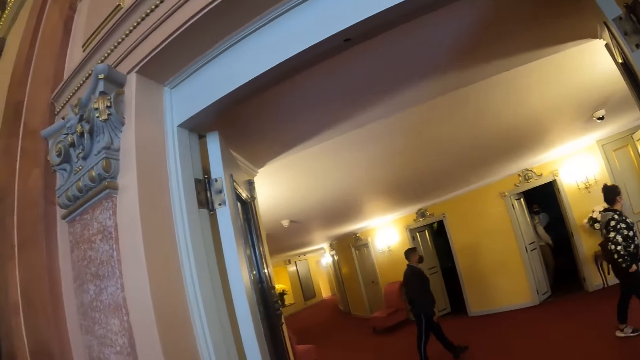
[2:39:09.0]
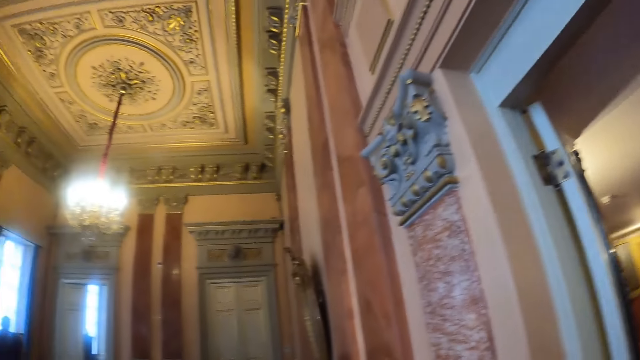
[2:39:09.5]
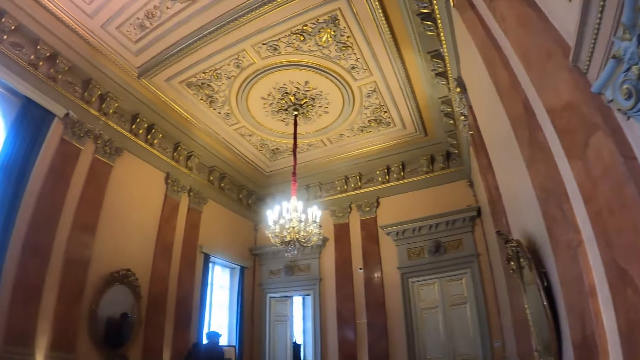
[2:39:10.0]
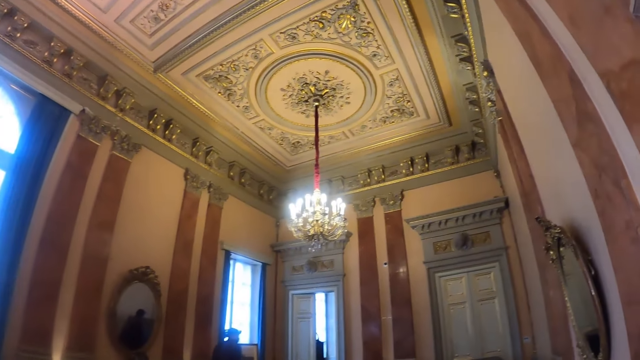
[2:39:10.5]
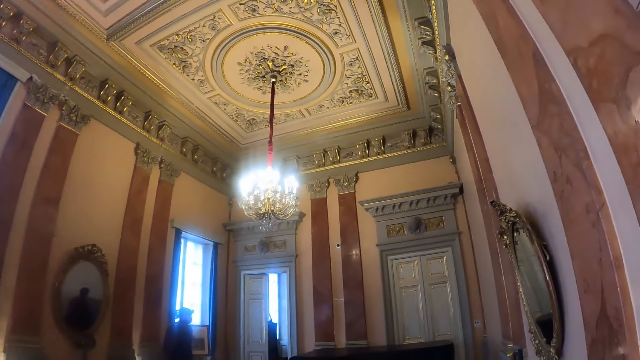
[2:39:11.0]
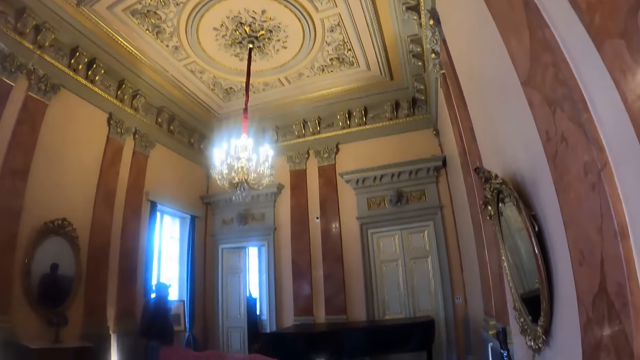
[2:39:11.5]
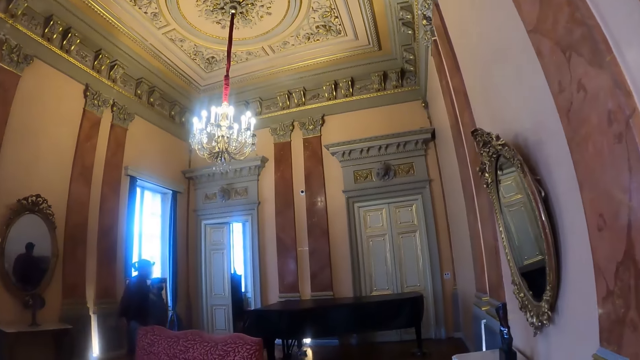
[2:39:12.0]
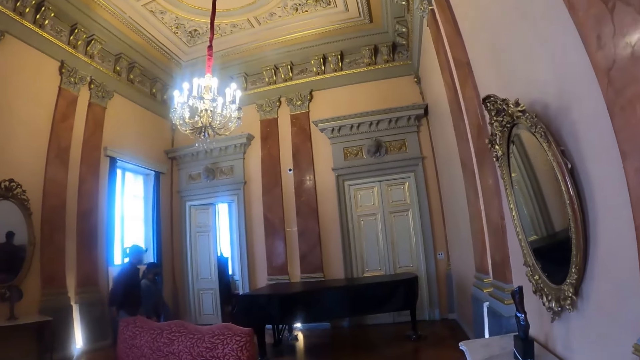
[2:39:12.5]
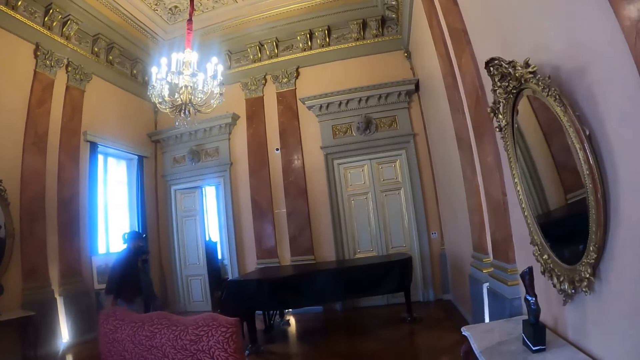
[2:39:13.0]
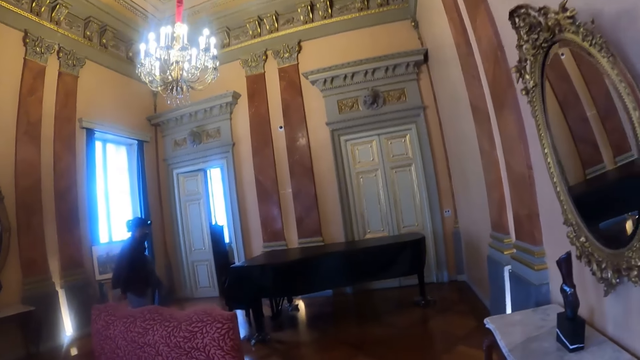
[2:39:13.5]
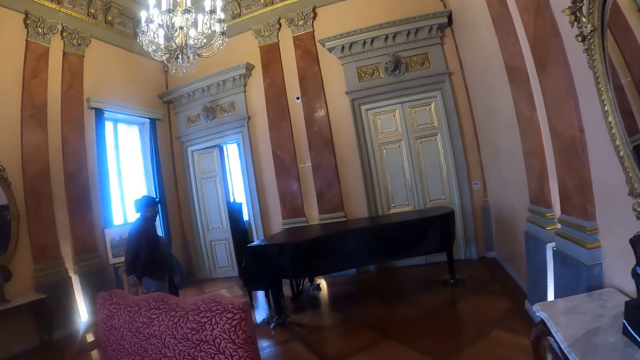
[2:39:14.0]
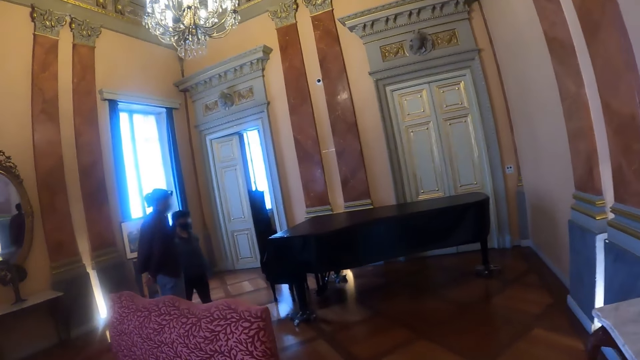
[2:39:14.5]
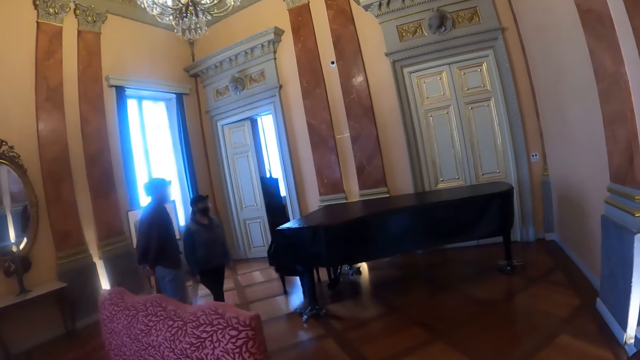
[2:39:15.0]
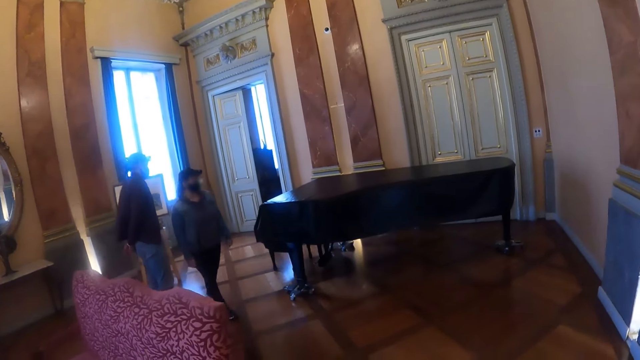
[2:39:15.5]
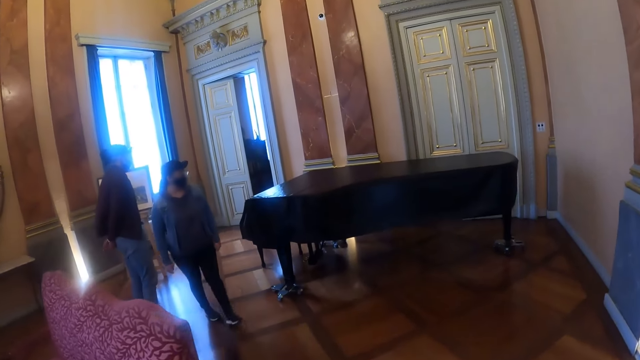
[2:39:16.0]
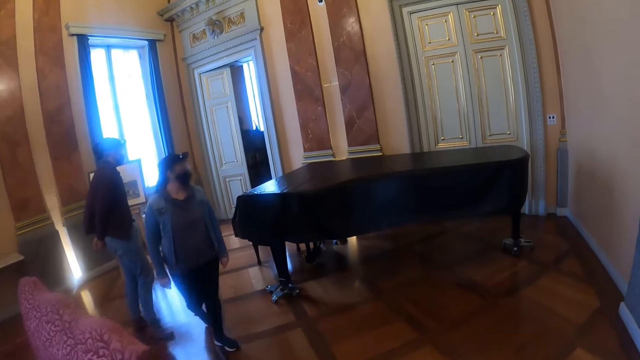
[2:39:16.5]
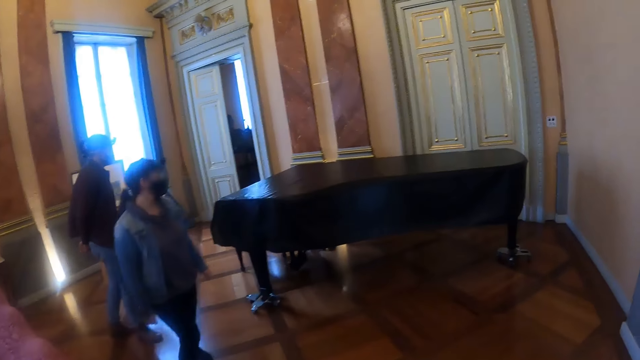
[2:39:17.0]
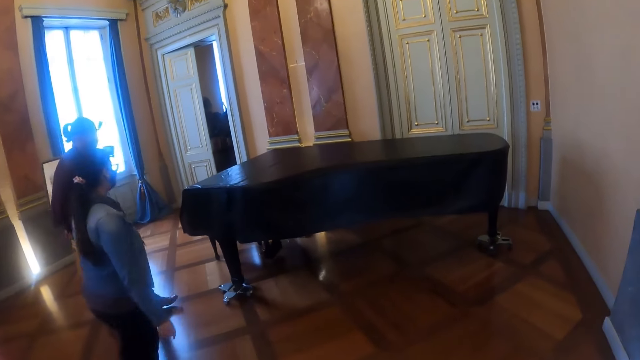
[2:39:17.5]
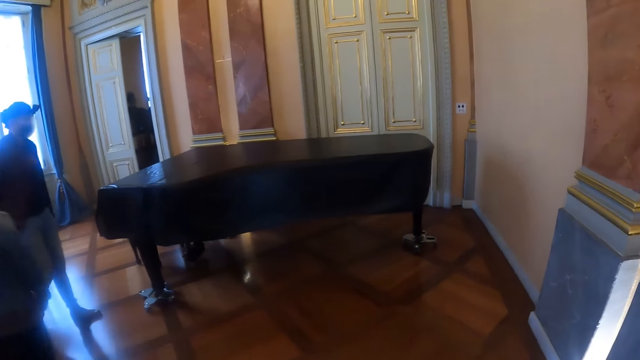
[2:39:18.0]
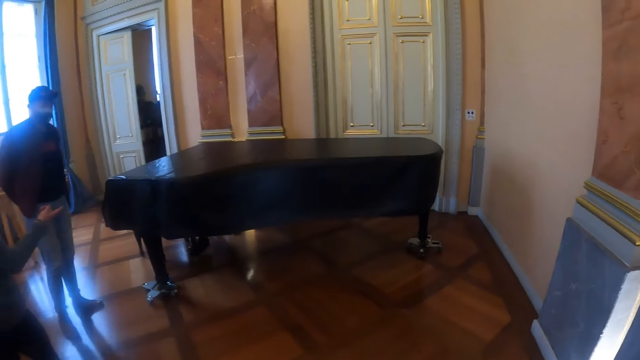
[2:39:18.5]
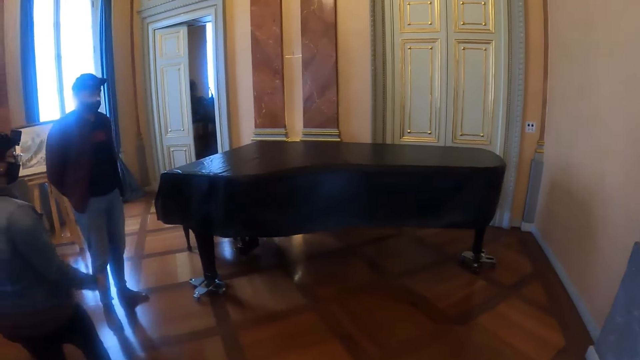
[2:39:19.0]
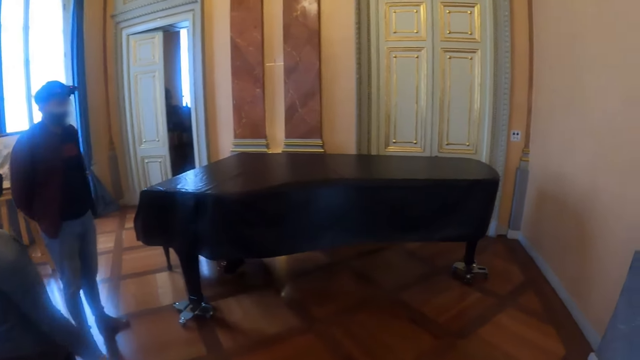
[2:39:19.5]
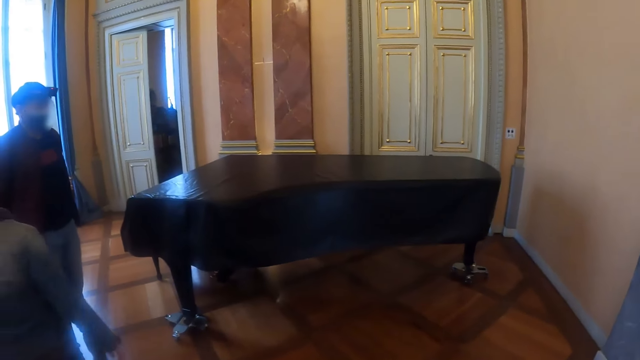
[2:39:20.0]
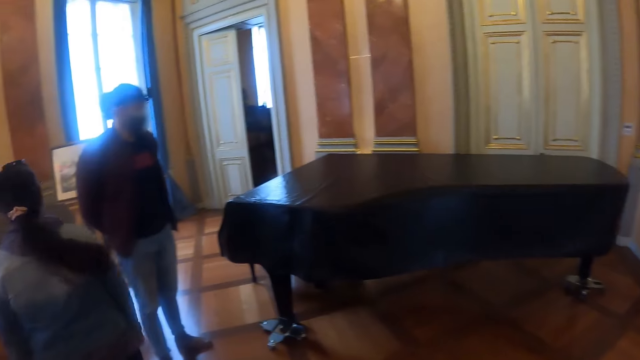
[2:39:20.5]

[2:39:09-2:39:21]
The camera wearer turns around. They walk around.

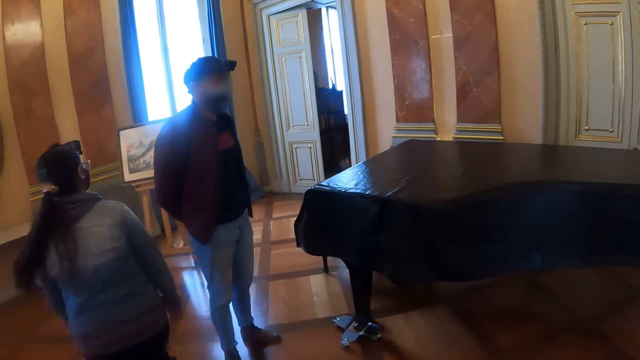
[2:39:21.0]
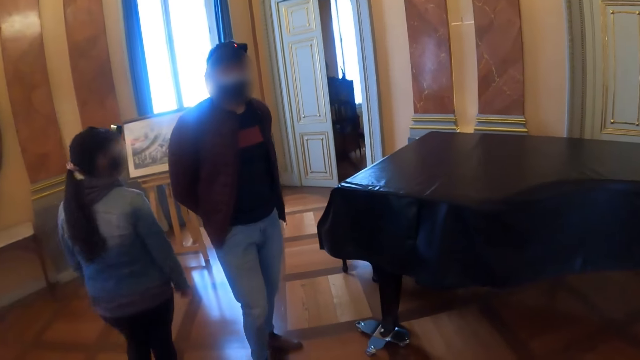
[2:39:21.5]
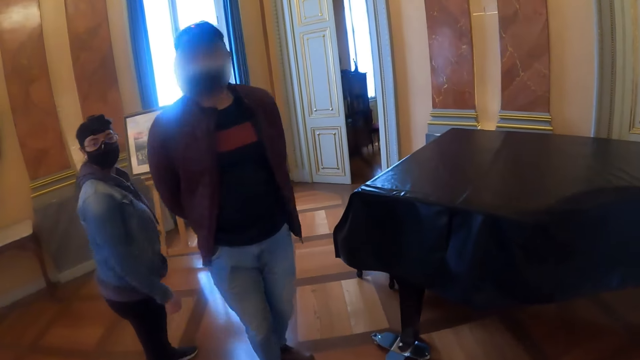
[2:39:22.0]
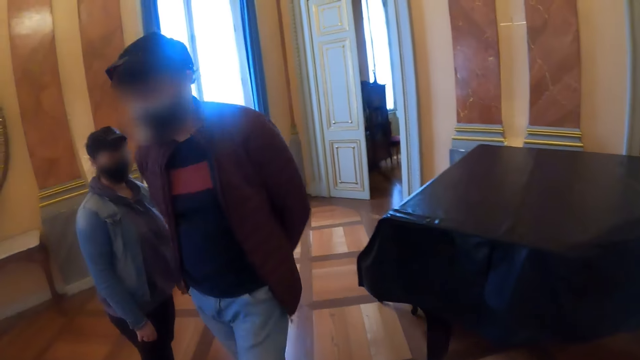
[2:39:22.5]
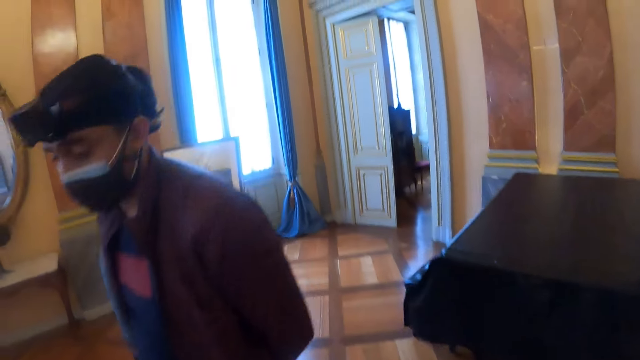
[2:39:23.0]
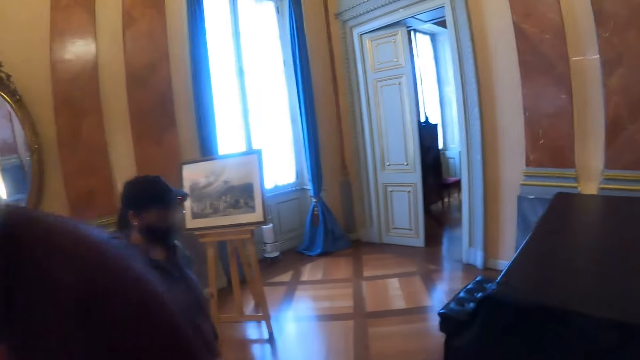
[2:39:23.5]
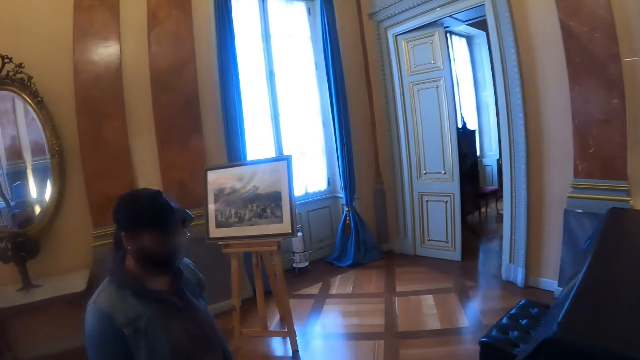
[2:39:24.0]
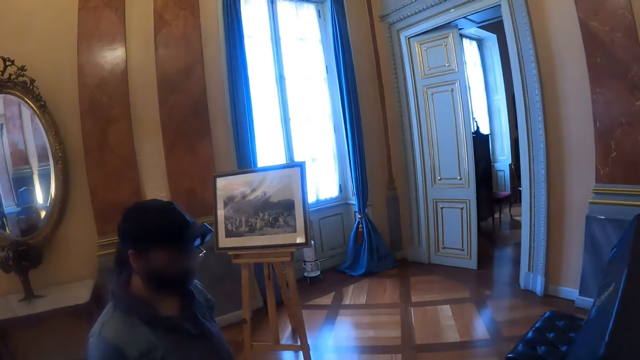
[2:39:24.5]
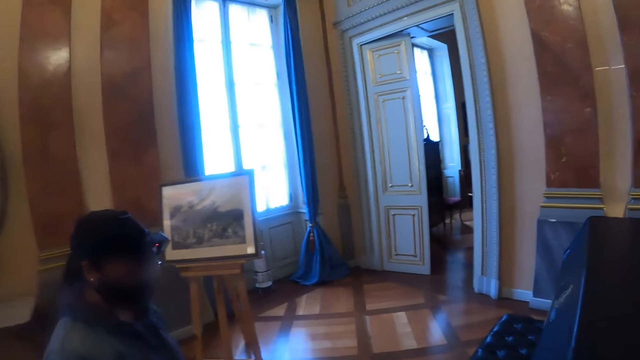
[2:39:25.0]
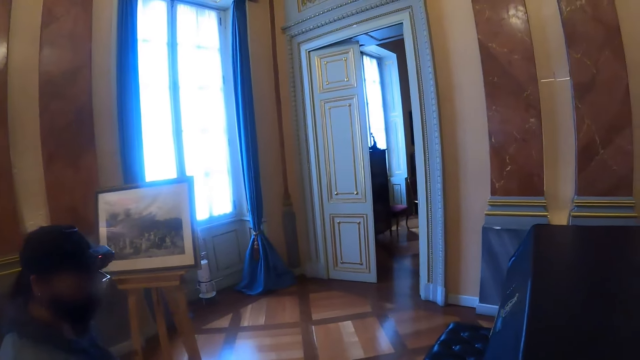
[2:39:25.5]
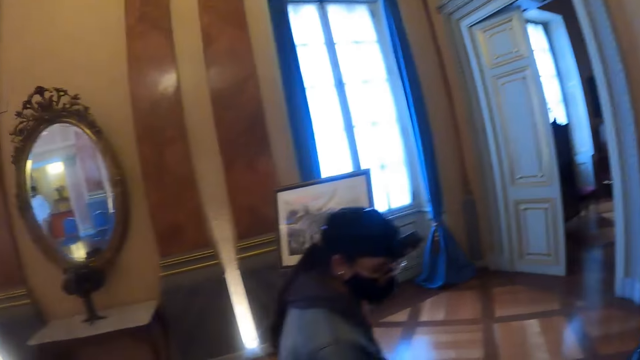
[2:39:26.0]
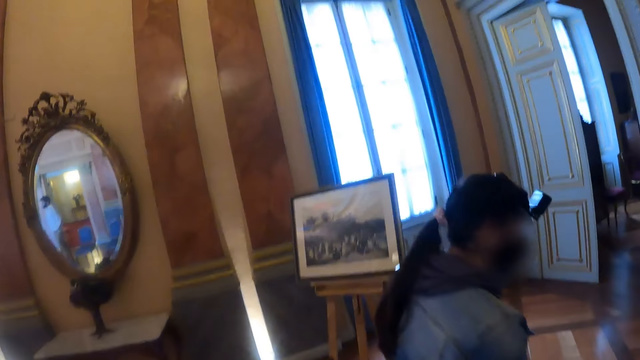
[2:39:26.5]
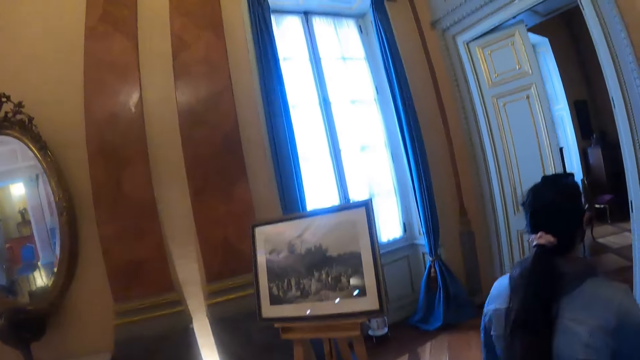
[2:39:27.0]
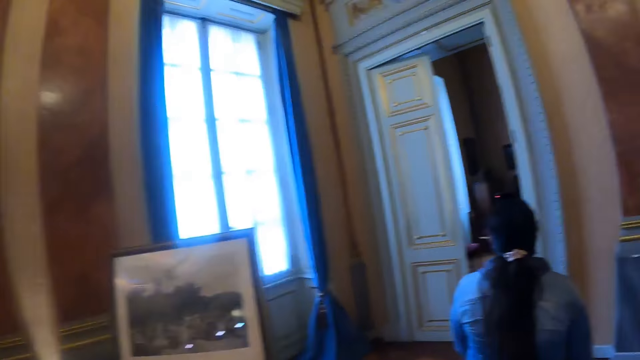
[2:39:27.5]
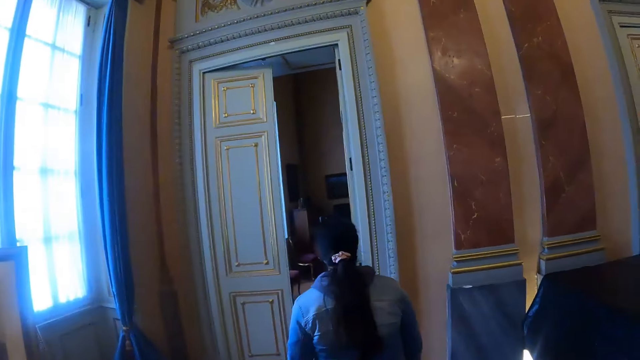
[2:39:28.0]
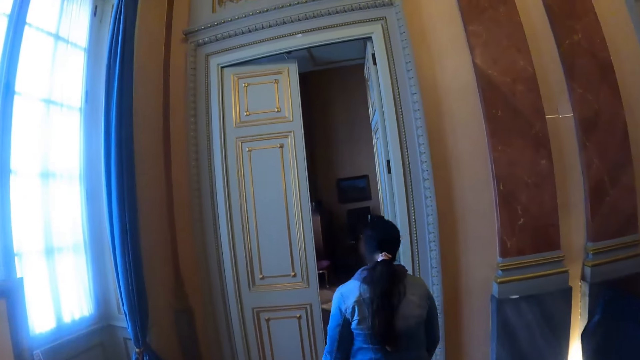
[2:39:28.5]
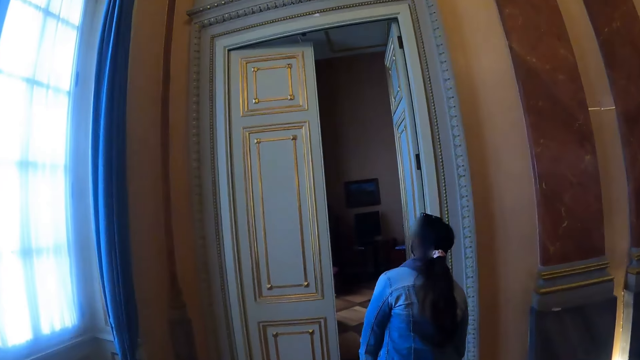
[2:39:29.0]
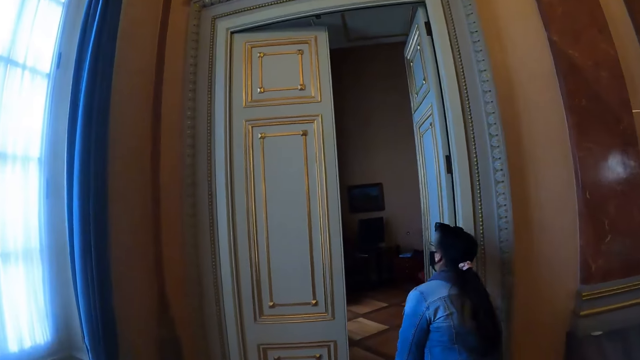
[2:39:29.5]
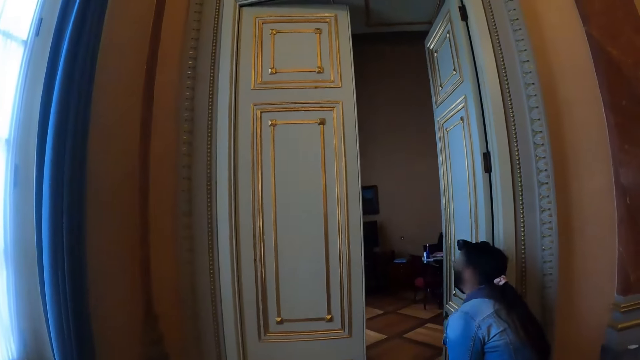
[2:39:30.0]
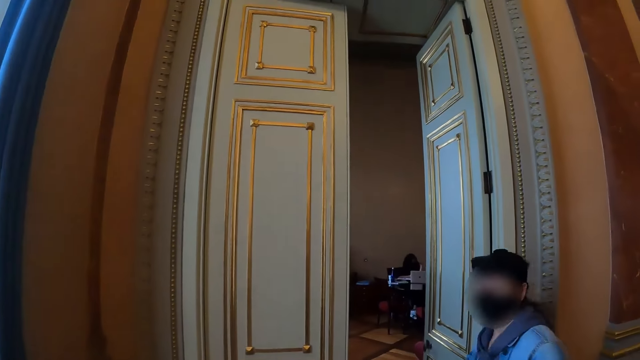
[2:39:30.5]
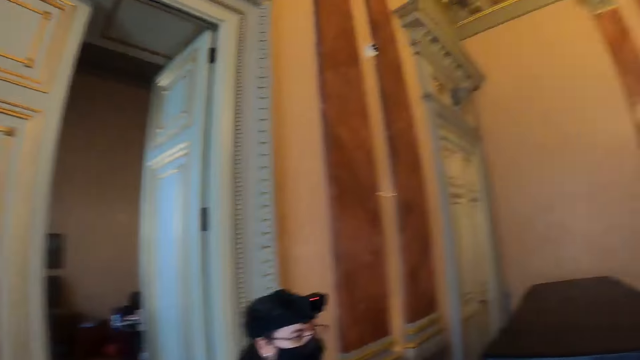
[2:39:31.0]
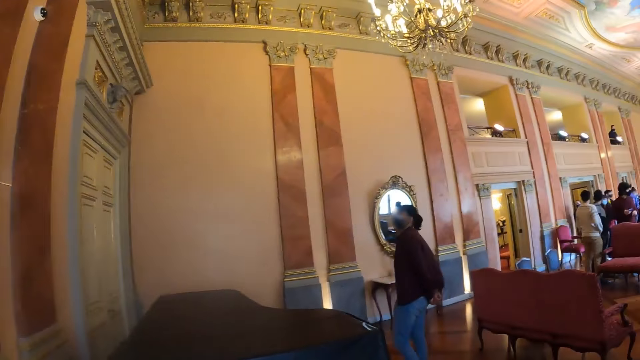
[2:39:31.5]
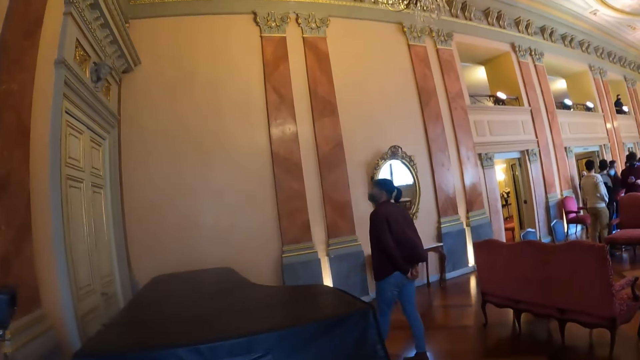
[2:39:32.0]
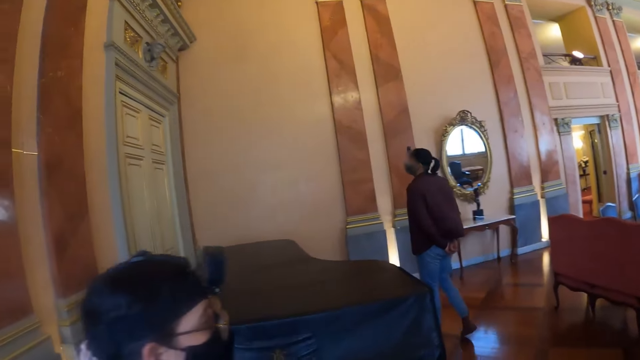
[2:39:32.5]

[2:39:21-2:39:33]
The camera wearer turns around.
